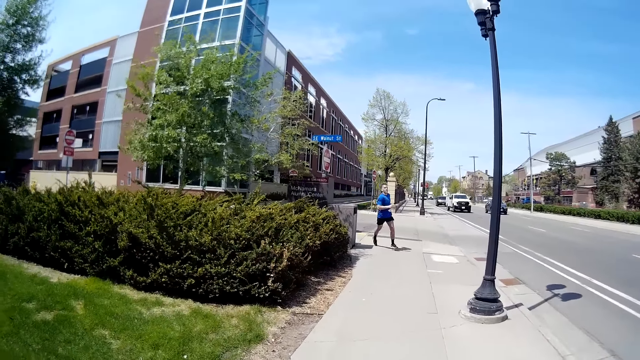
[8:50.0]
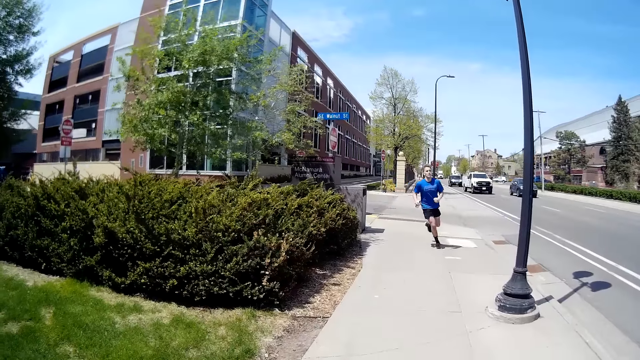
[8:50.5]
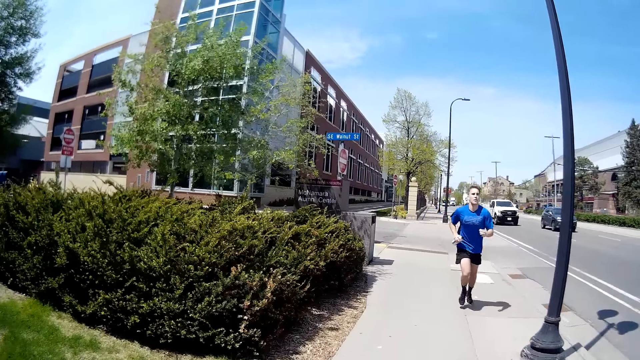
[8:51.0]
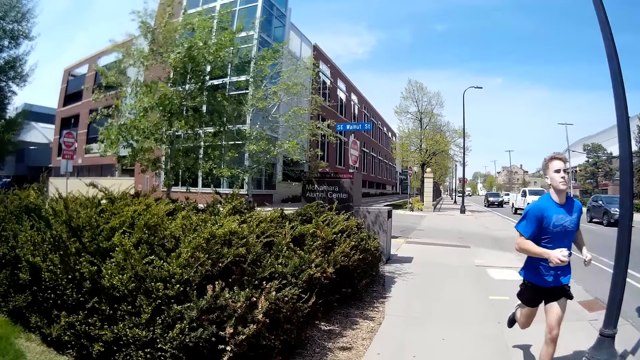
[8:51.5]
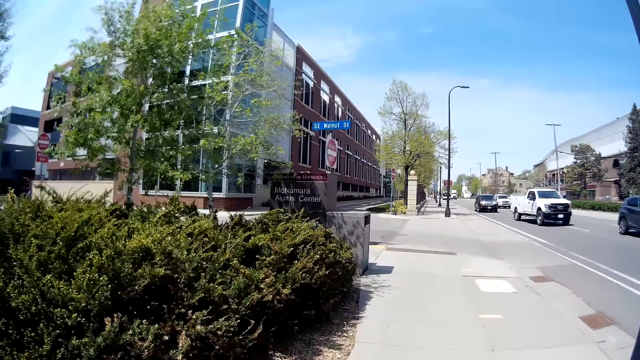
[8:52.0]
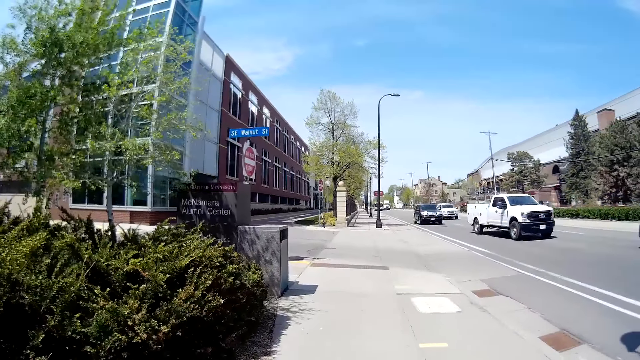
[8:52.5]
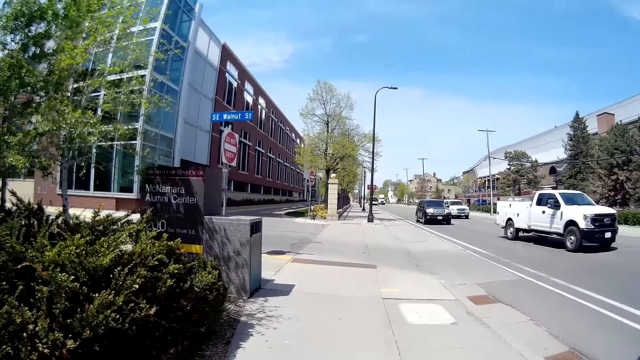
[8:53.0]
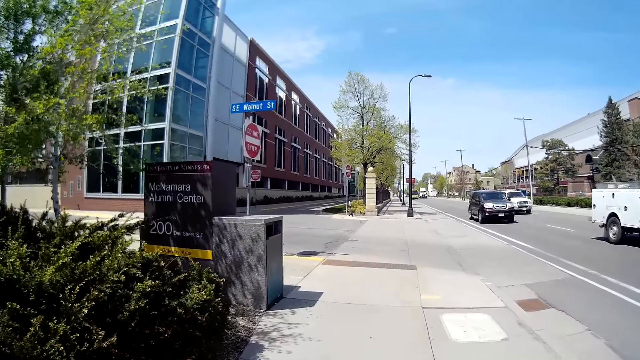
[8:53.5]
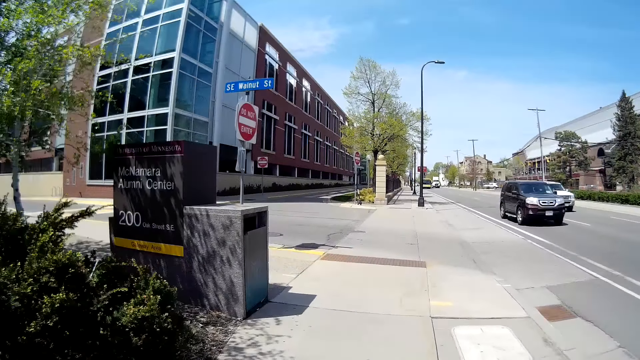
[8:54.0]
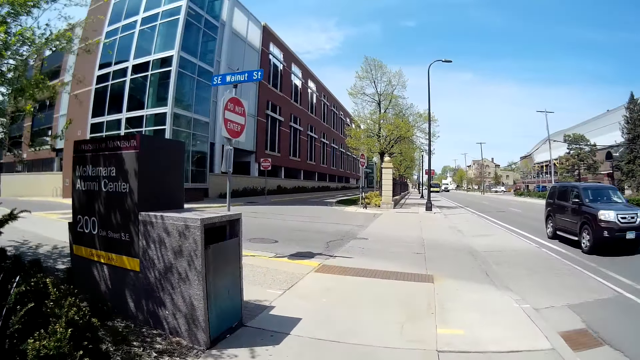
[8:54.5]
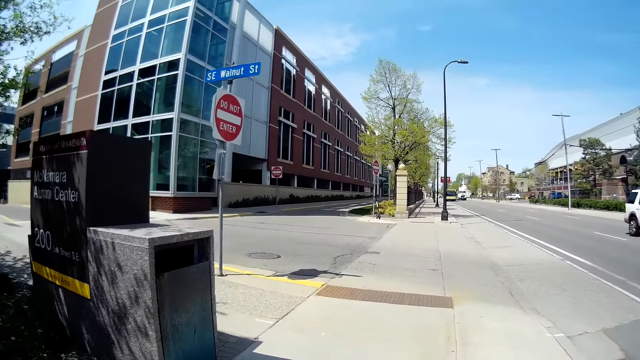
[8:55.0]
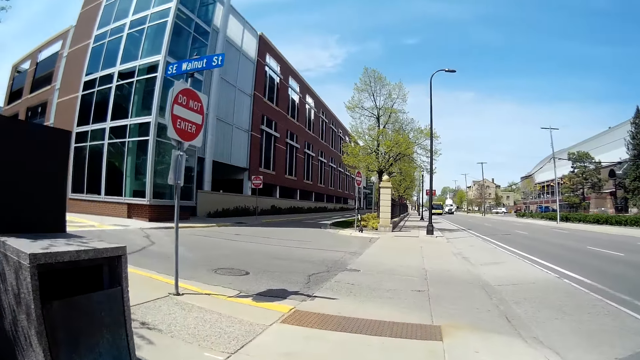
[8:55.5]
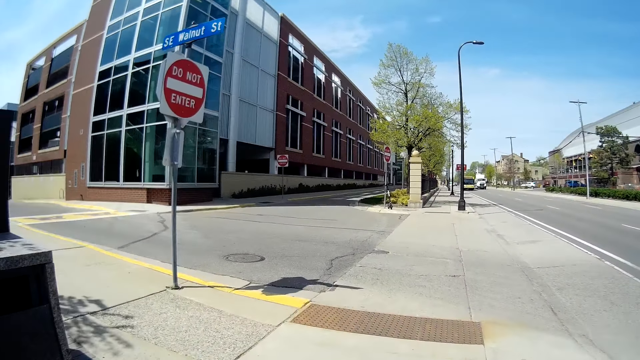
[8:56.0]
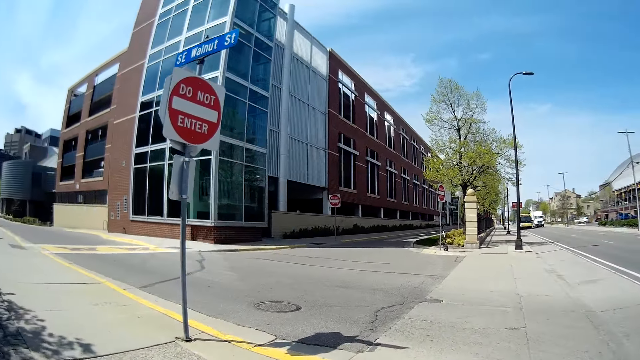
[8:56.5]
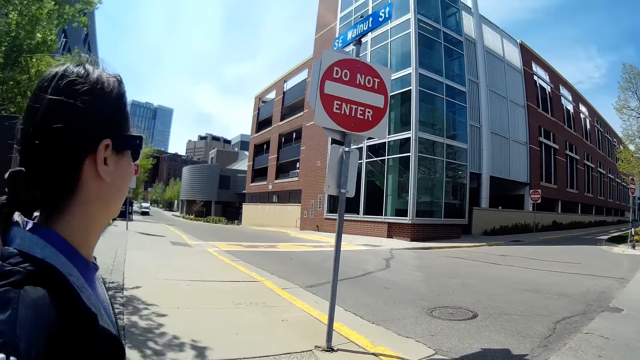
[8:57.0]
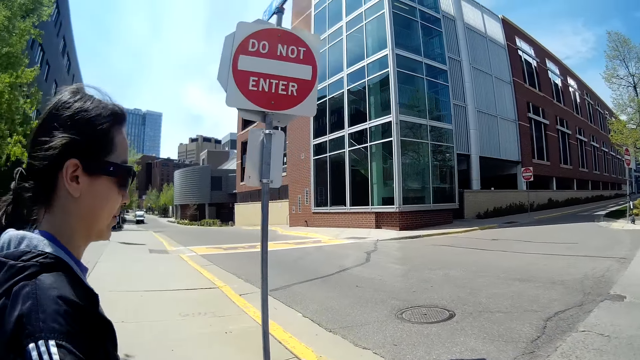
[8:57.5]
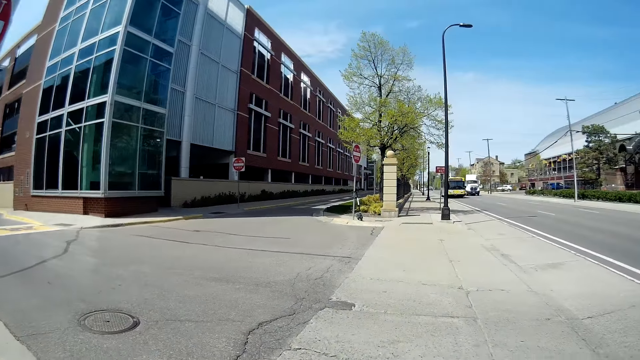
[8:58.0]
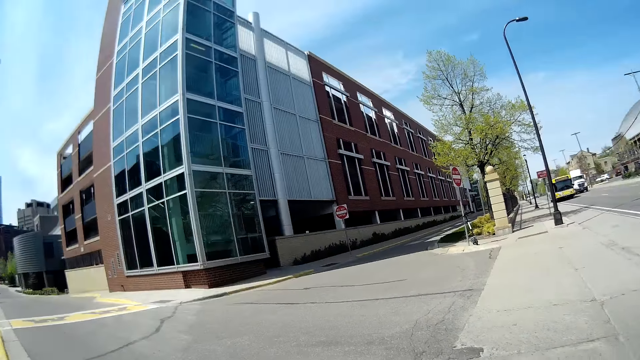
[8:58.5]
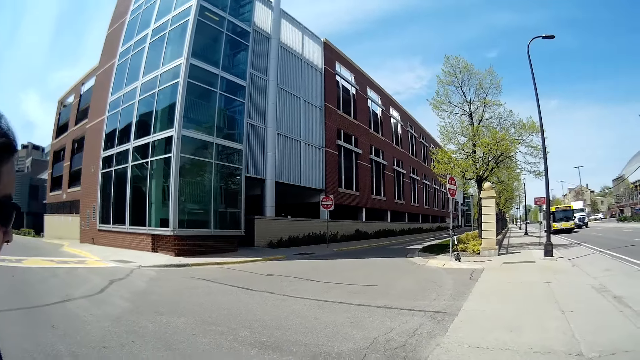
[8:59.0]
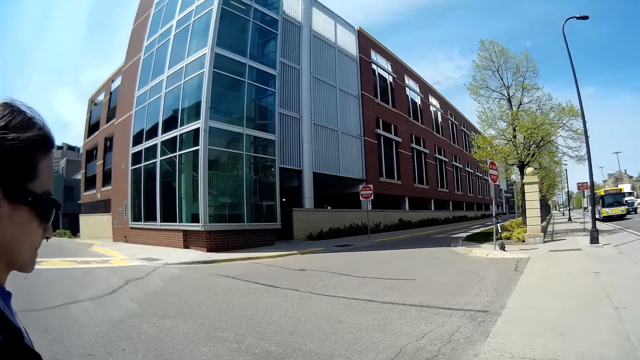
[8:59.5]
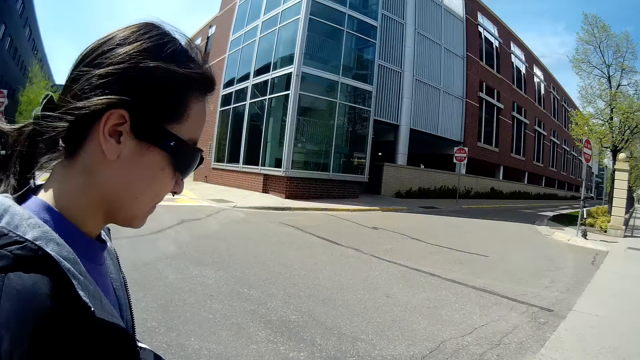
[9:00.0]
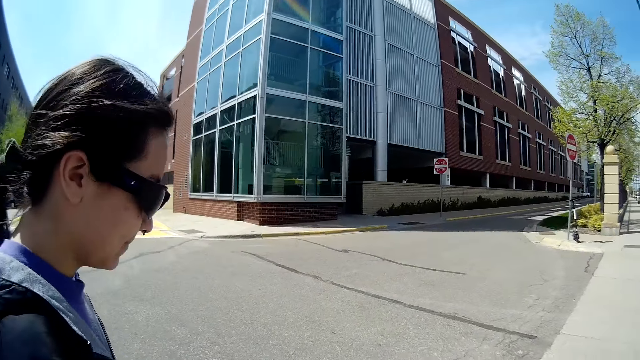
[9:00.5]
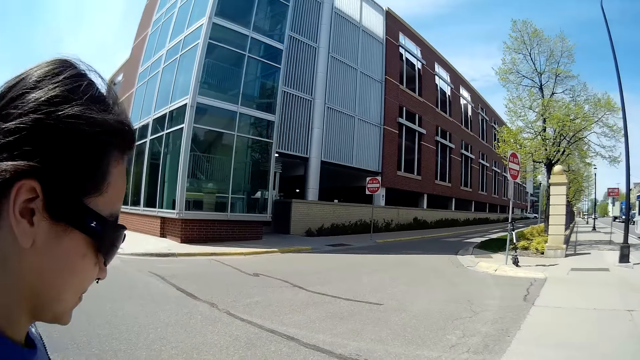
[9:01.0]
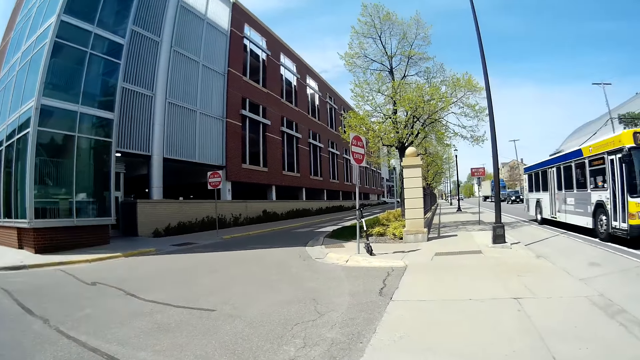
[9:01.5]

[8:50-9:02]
A man runs past the camera wearer and the woman. The camera wearer talks to the woman.

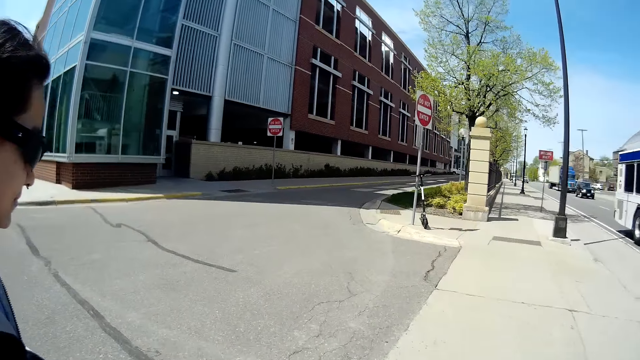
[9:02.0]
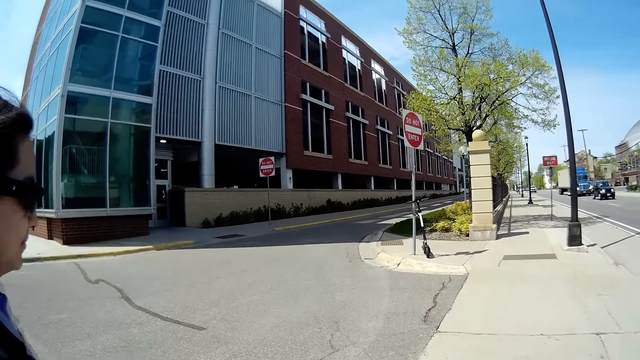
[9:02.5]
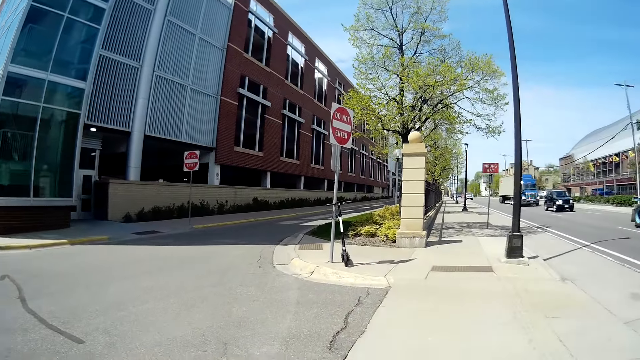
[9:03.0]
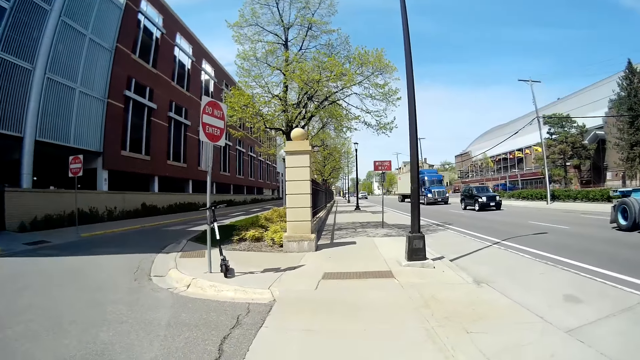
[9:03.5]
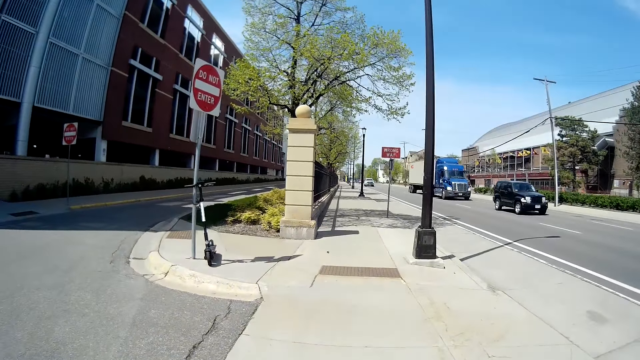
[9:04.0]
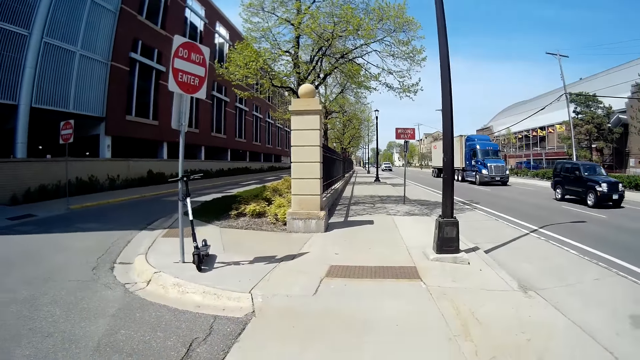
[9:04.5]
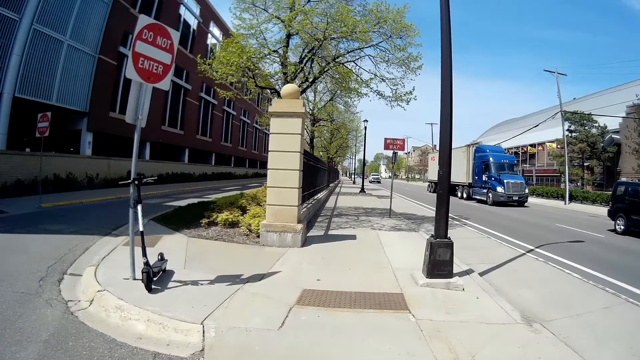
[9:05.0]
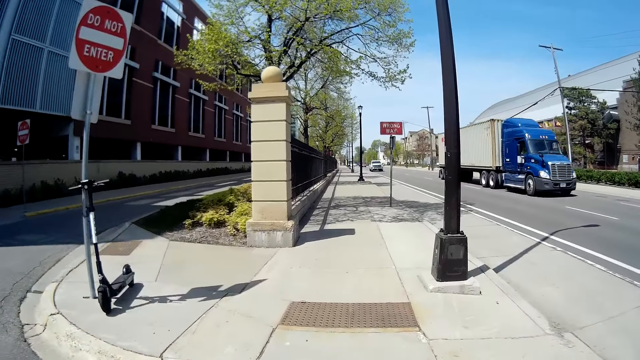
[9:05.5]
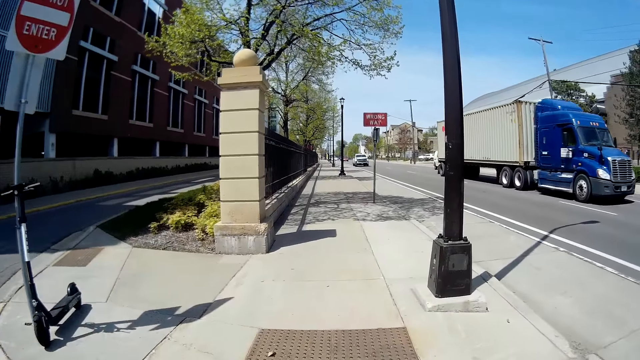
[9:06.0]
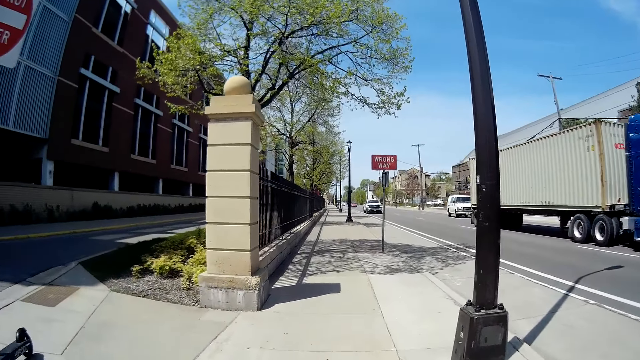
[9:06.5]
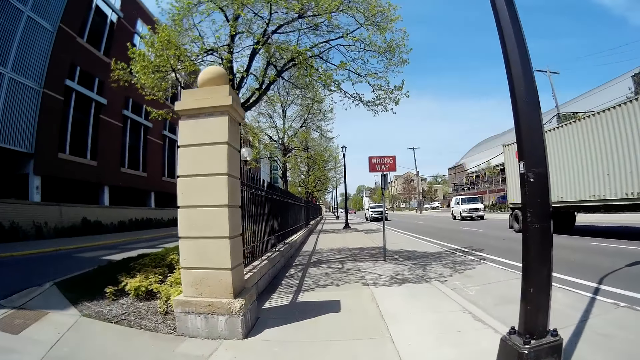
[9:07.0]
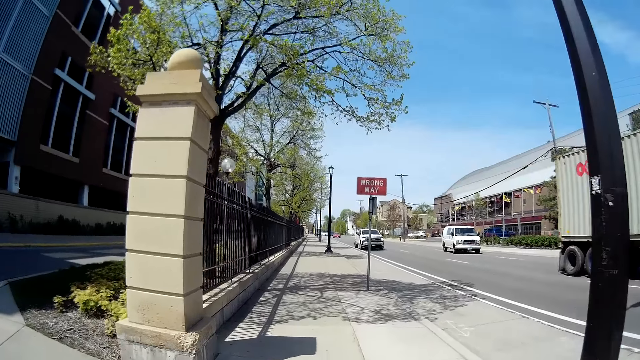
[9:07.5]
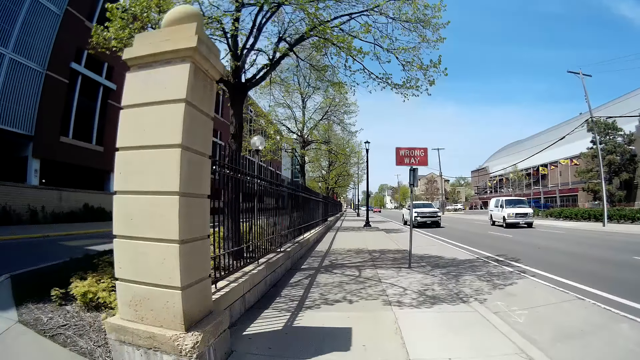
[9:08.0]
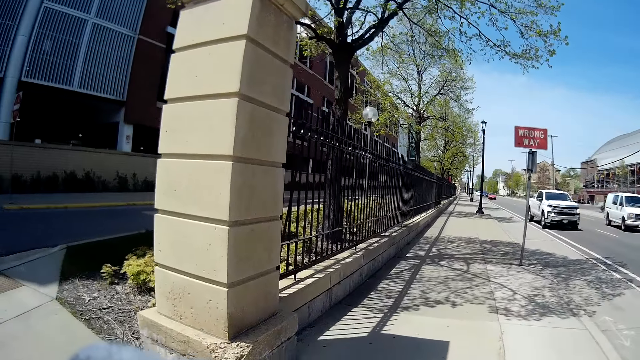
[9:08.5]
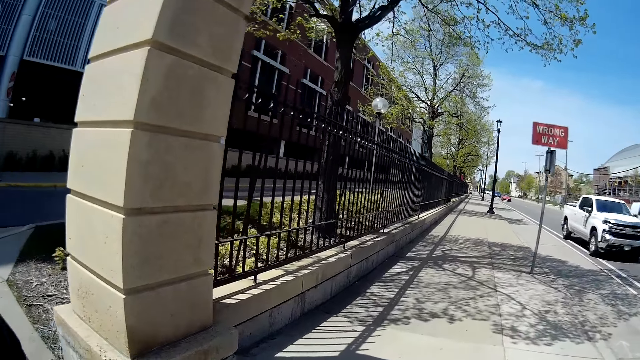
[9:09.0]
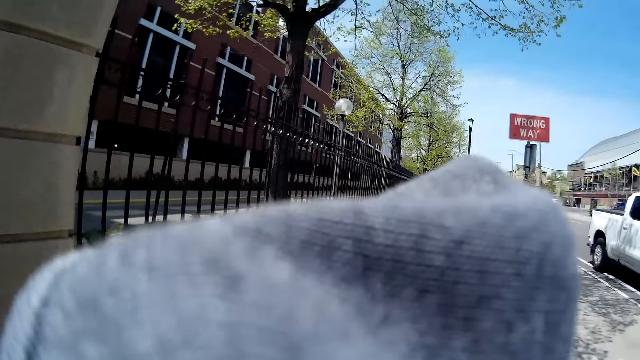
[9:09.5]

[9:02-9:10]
The camera wearer and the woman walk past a scooter beside a sign post. She raises her hand to her face.
